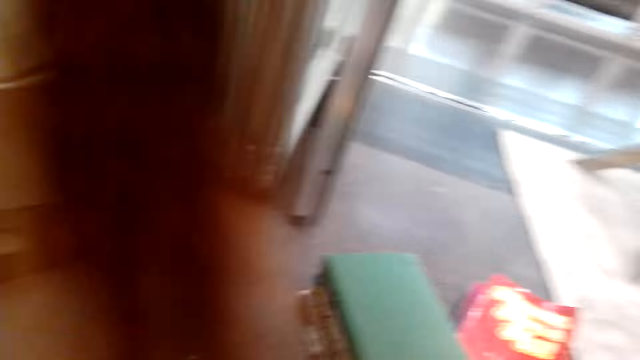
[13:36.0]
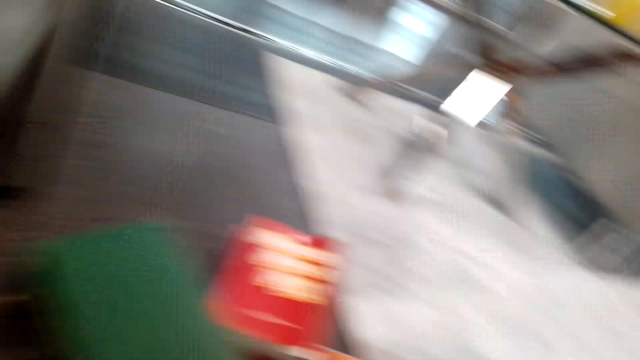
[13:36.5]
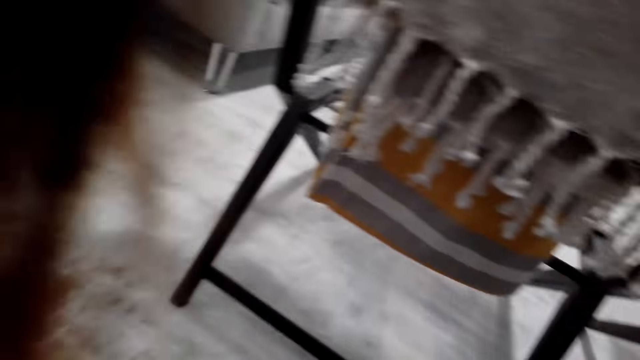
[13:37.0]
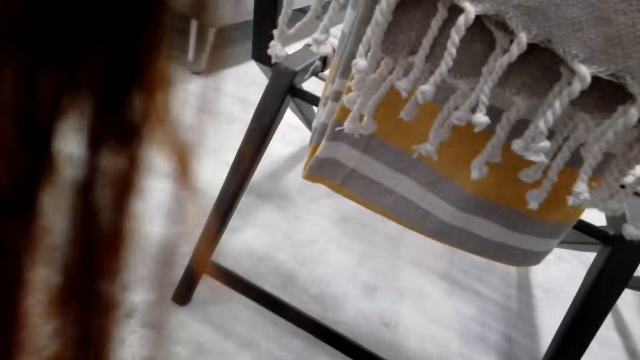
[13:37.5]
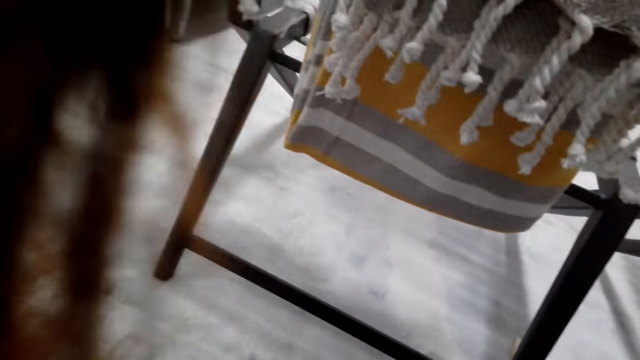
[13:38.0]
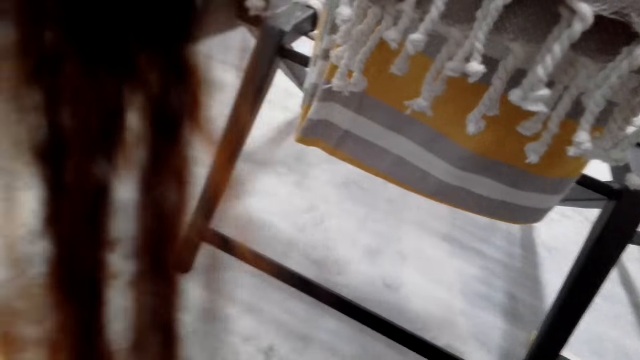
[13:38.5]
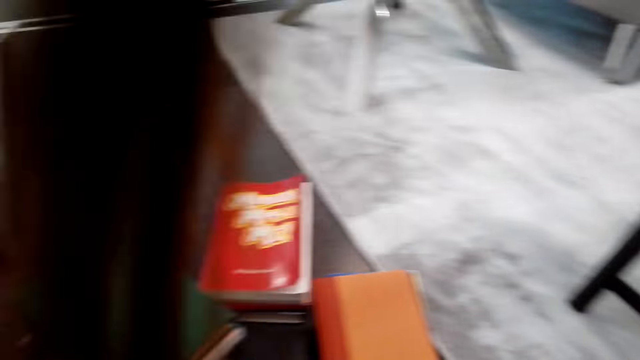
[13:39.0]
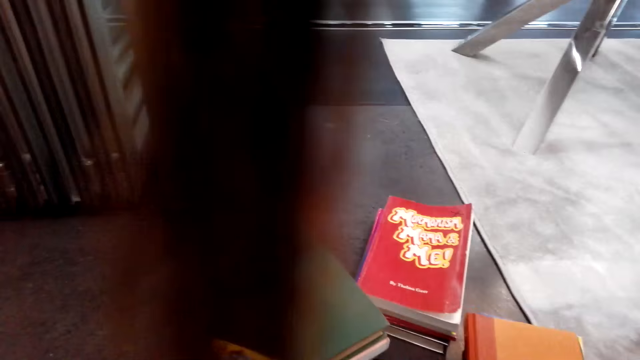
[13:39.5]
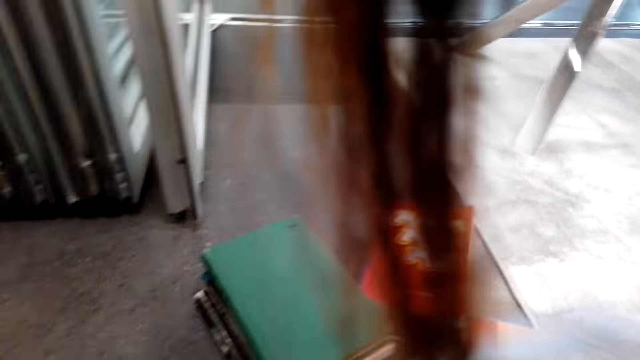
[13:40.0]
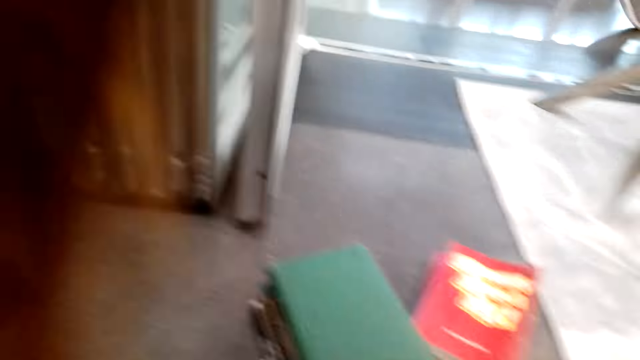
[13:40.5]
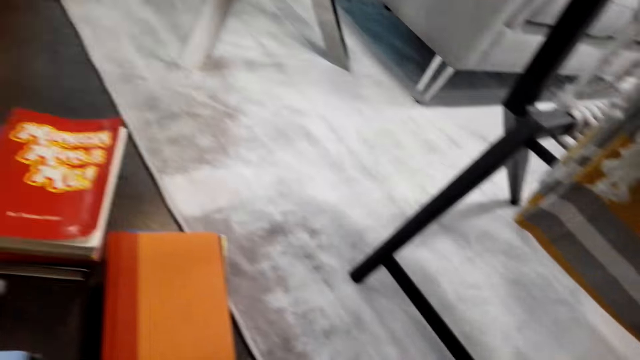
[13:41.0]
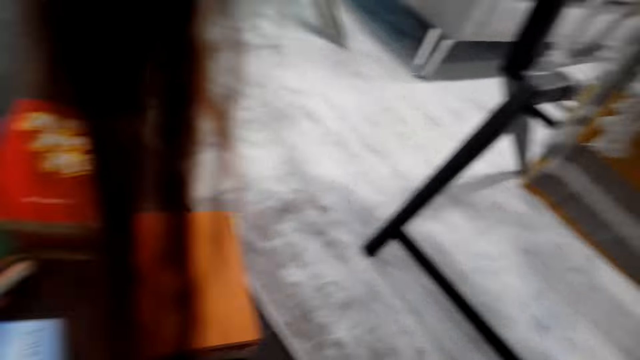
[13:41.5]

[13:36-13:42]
The camera wearer looks around. They arrange the books on the floor.

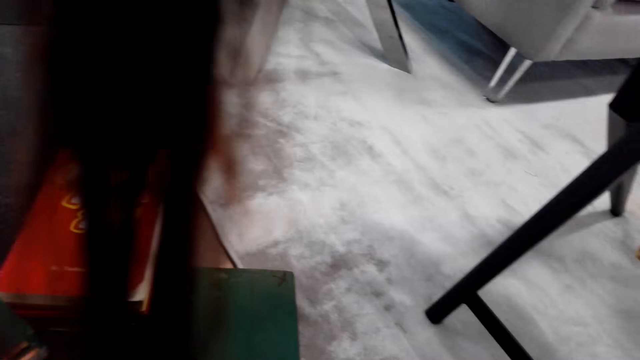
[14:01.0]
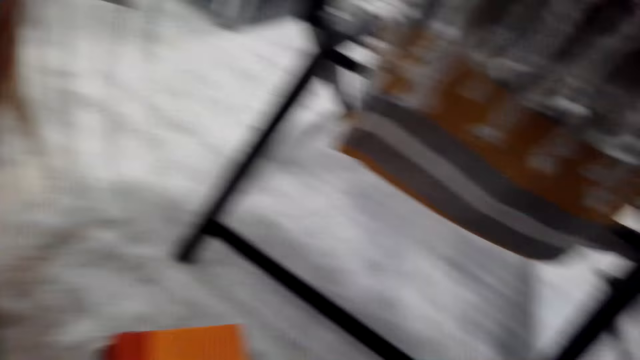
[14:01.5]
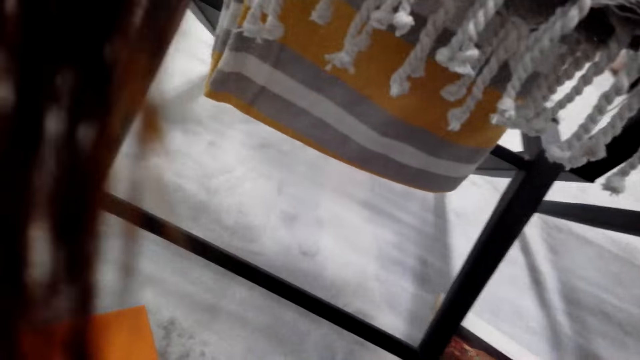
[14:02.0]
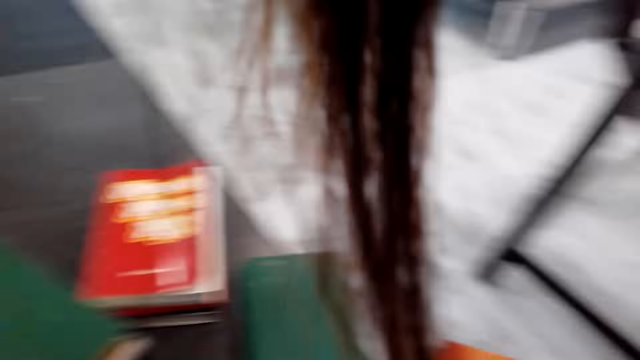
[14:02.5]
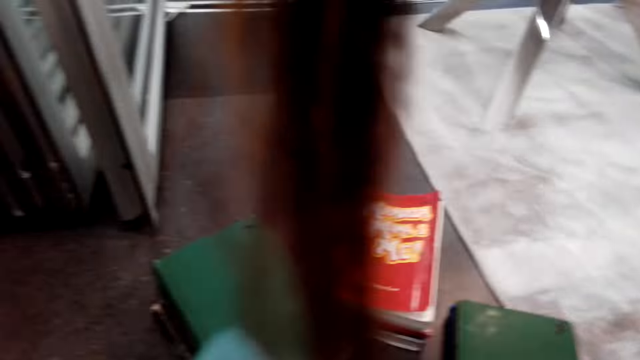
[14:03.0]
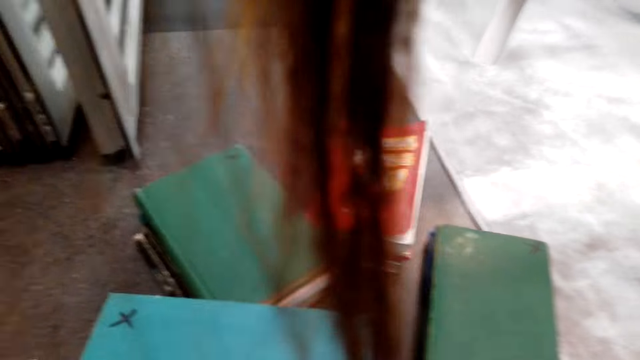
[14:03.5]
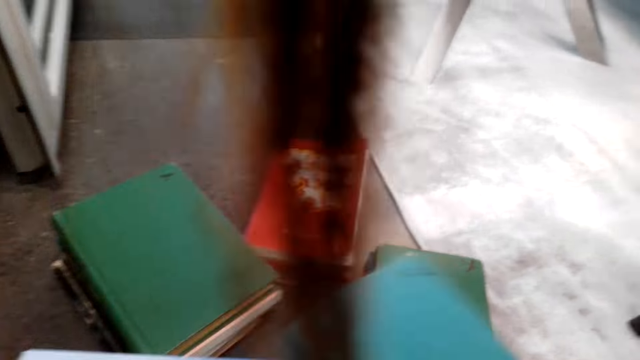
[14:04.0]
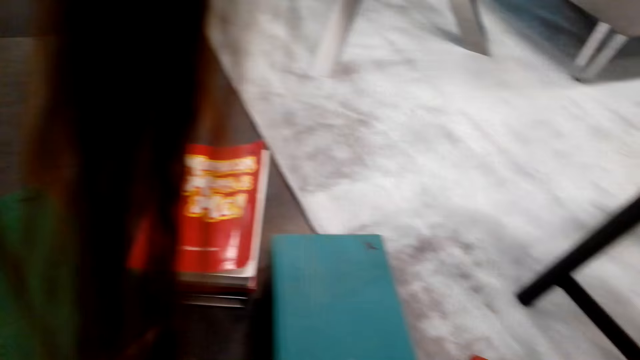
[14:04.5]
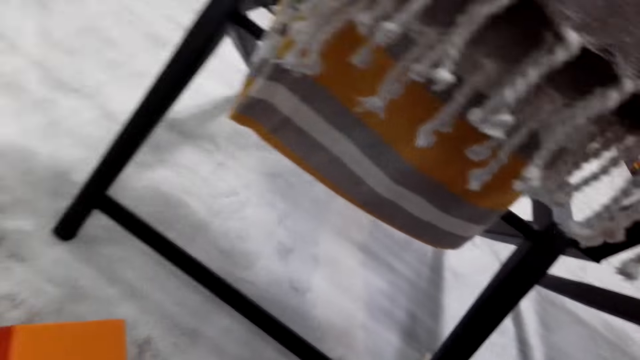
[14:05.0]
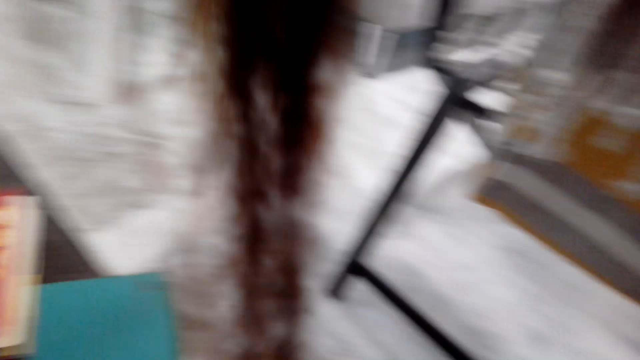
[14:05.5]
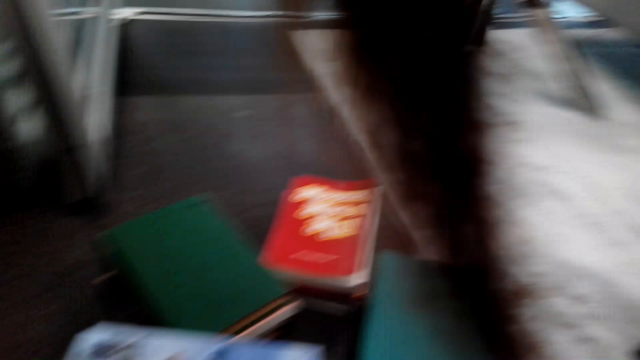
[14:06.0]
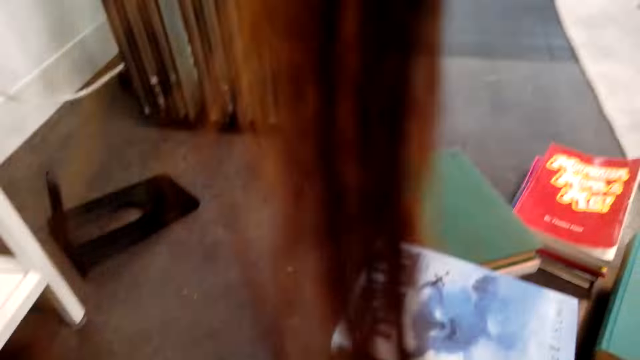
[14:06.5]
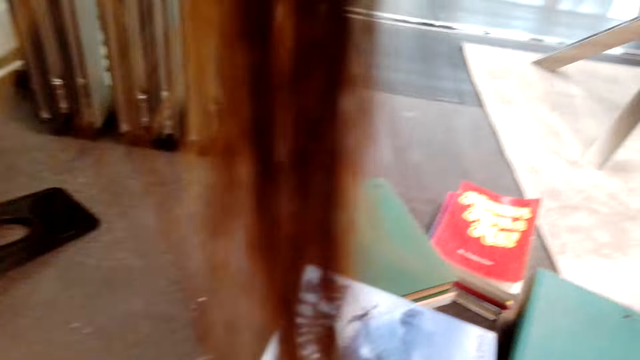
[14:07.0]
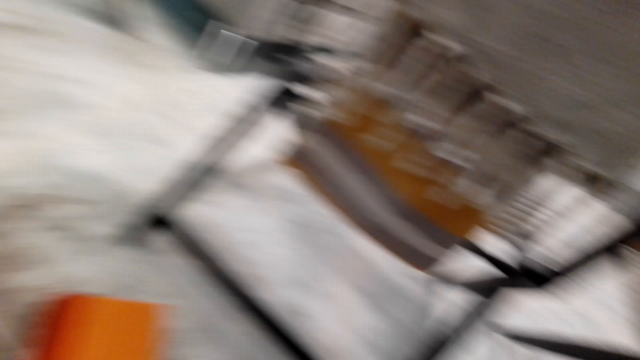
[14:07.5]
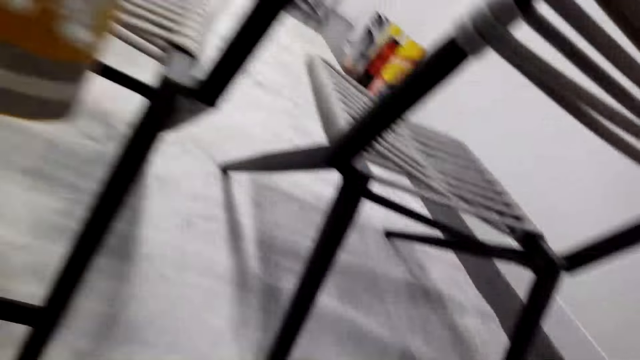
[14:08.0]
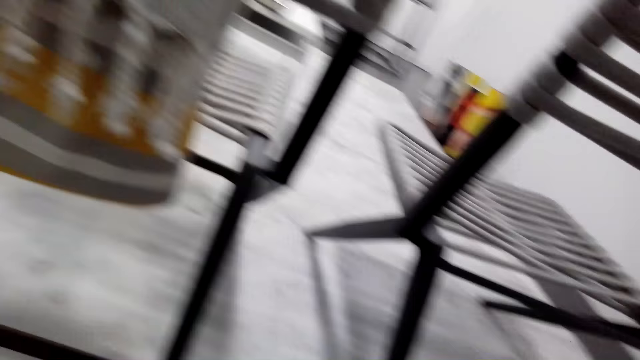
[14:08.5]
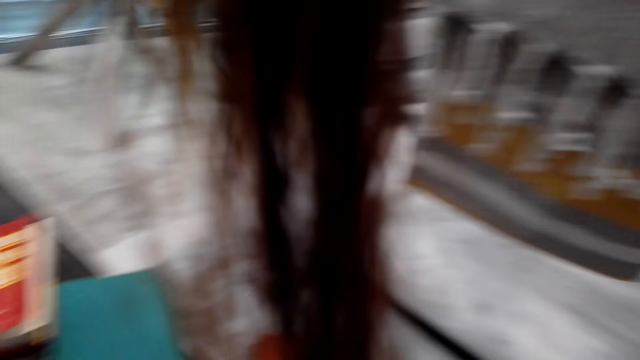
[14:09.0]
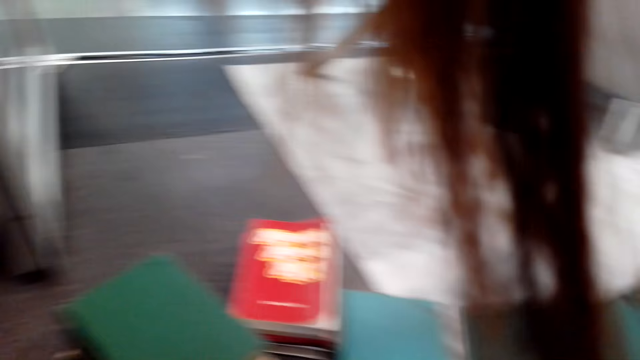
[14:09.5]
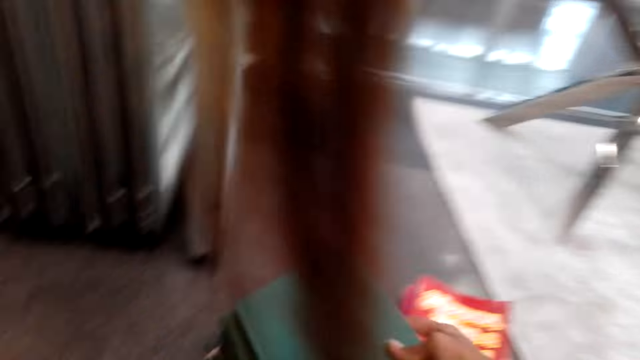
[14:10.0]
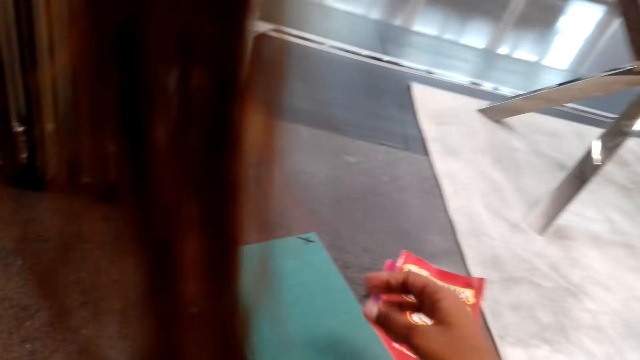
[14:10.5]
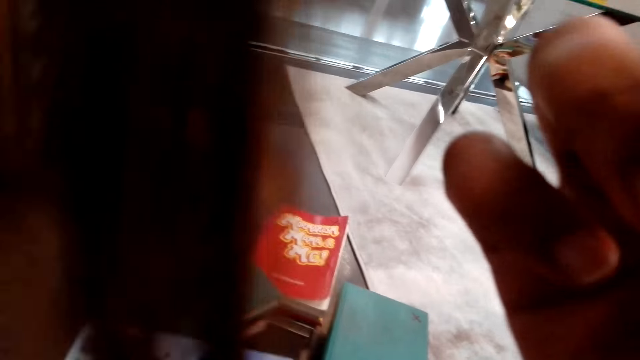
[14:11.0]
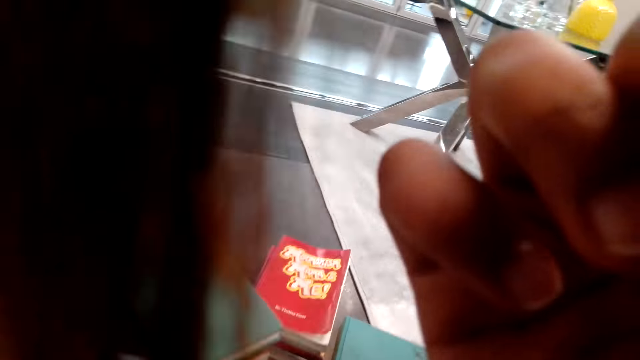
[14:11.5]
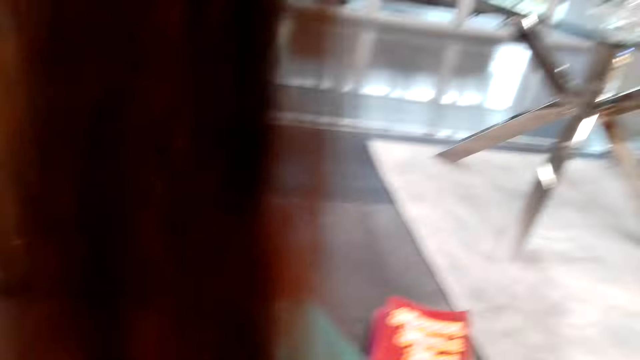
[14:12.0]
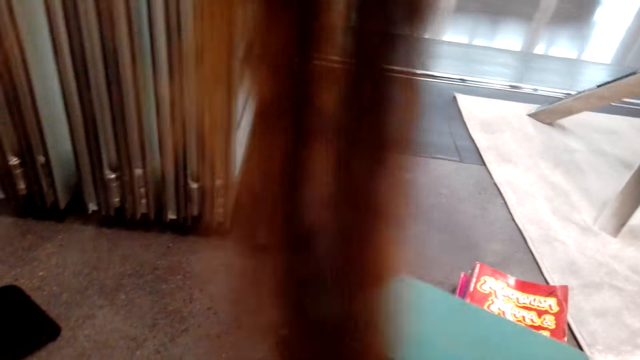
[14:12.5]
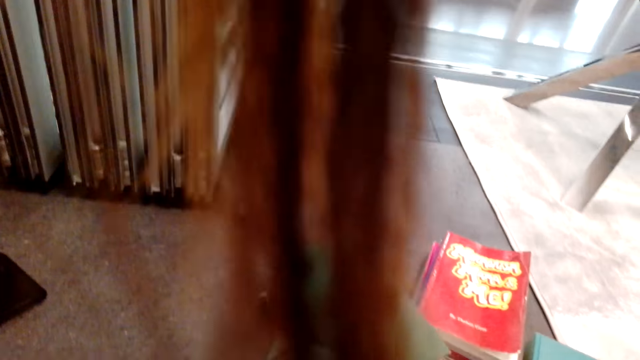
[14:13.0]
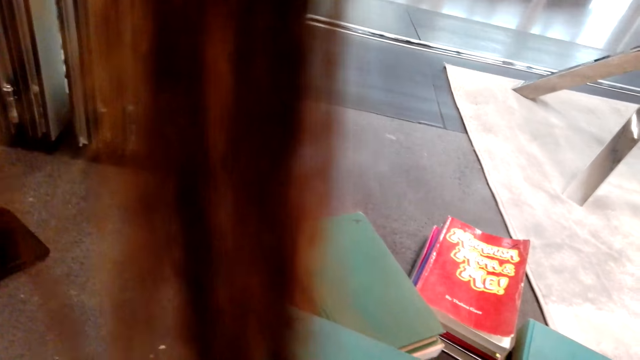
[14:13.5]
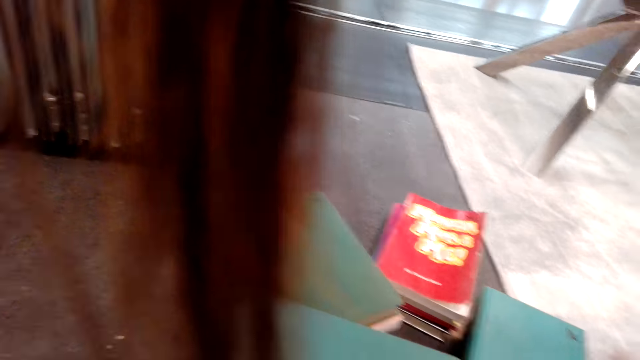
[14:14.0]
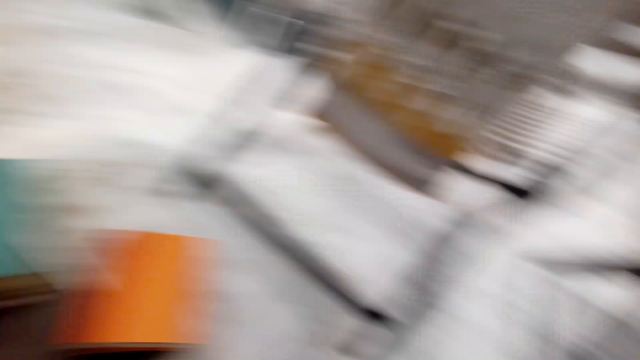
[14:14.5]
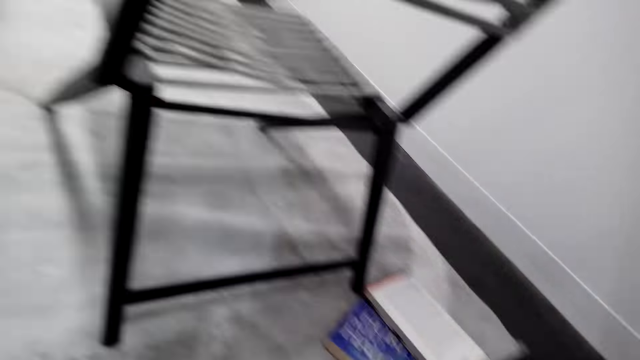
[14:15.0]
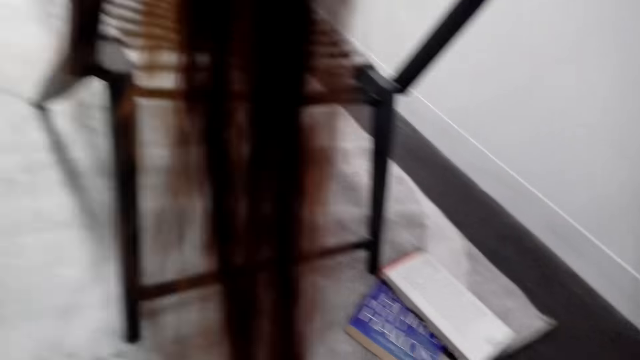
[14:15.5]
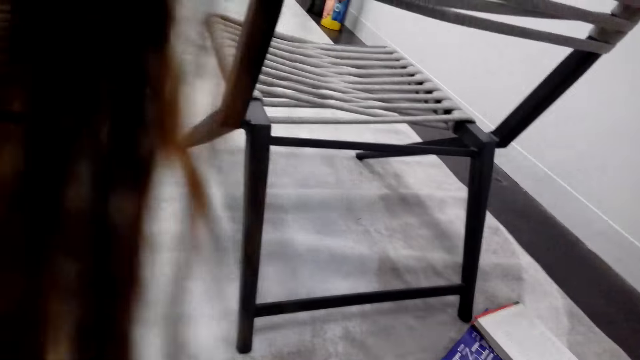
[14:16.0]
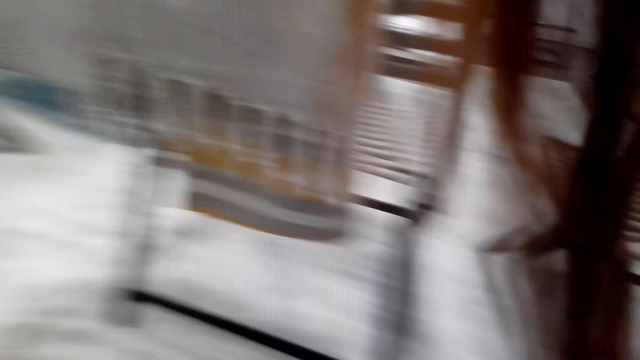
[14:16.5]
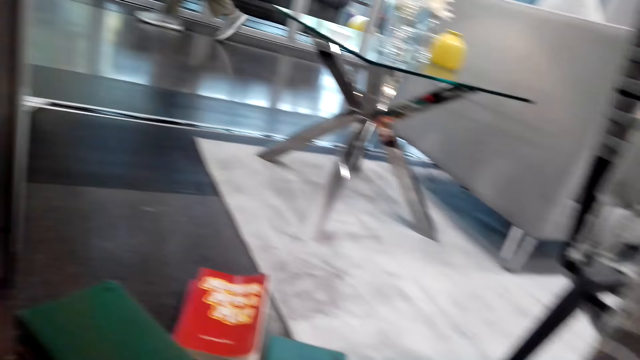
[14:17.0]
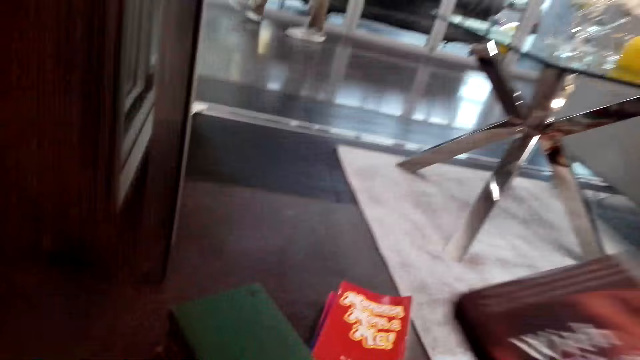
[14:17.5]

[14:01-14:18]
The camera wearer moves around. He arranges the books. He puts down the book. He closes the book. He touches the camera. He drops down his hand. He moves around. He turns around.
